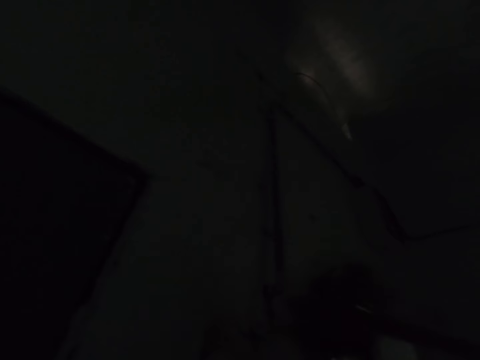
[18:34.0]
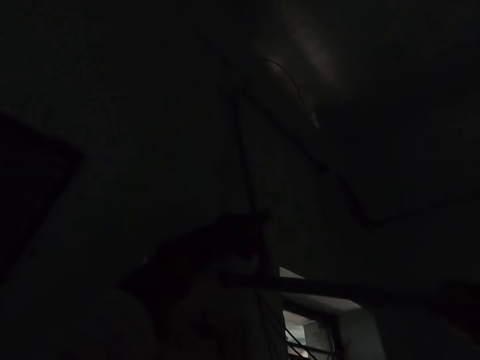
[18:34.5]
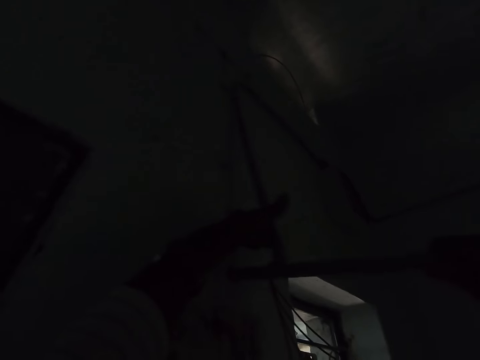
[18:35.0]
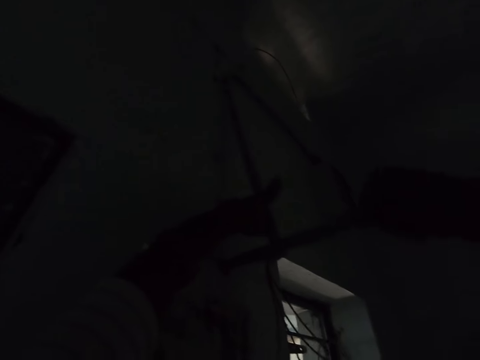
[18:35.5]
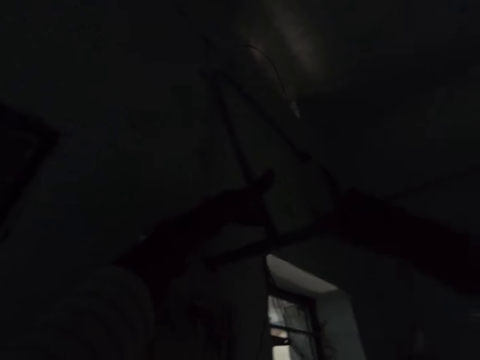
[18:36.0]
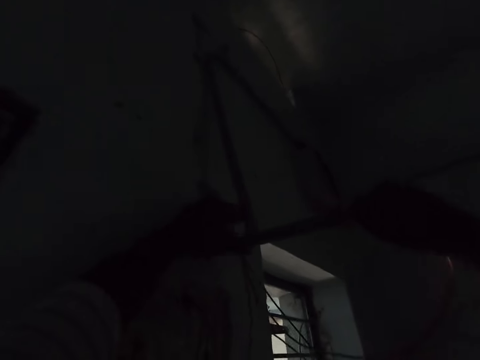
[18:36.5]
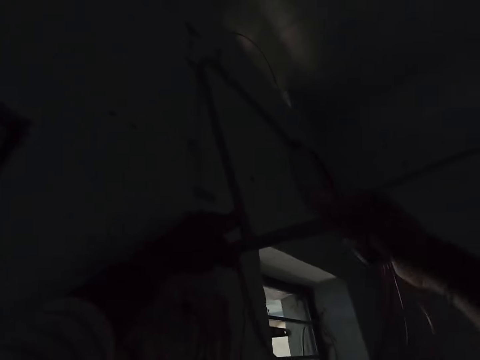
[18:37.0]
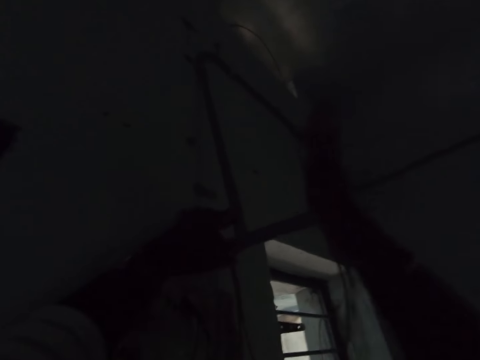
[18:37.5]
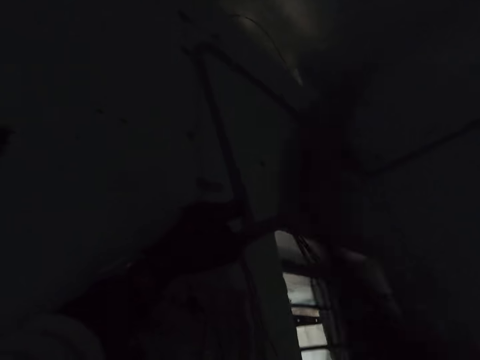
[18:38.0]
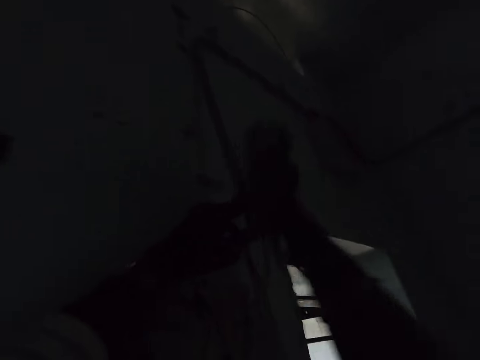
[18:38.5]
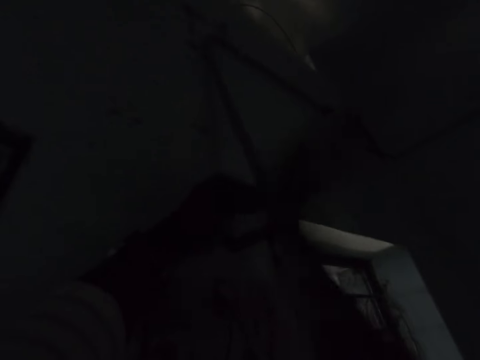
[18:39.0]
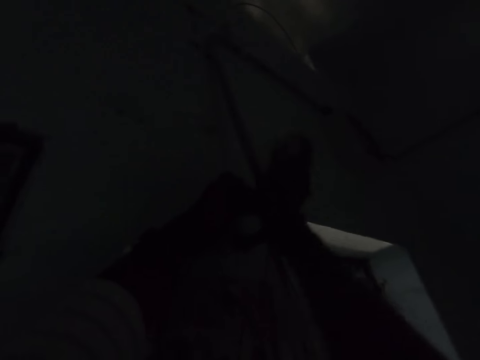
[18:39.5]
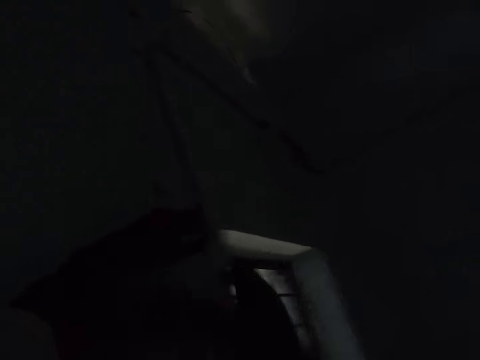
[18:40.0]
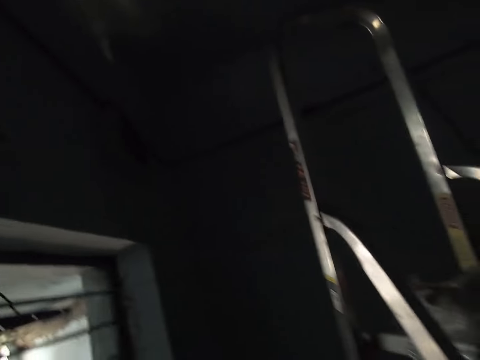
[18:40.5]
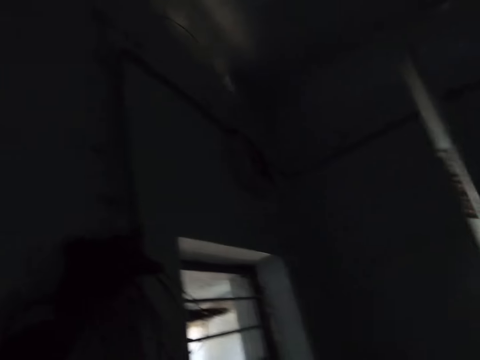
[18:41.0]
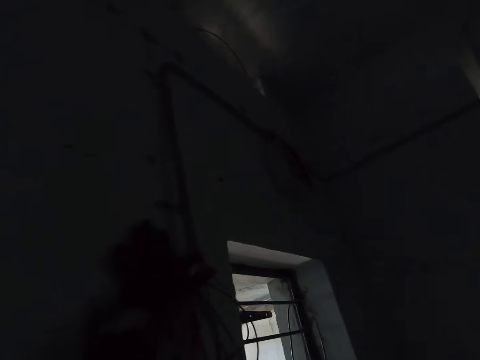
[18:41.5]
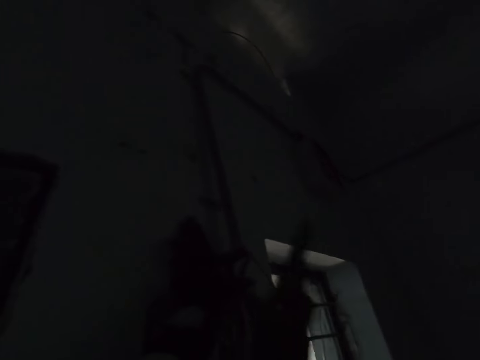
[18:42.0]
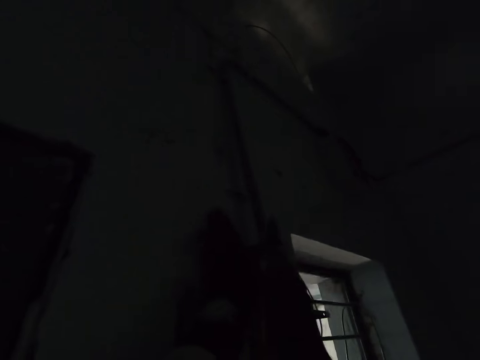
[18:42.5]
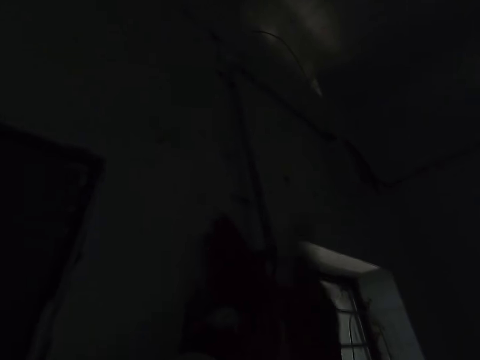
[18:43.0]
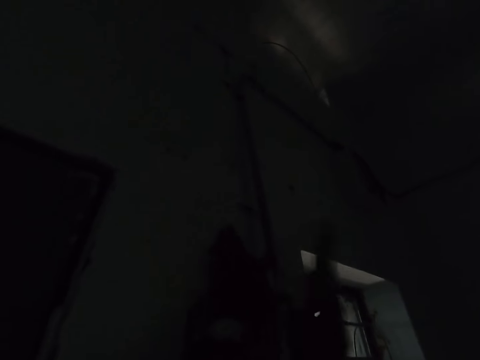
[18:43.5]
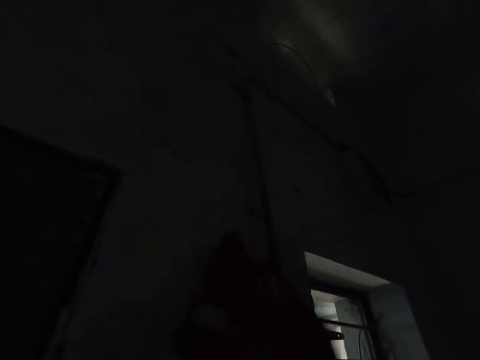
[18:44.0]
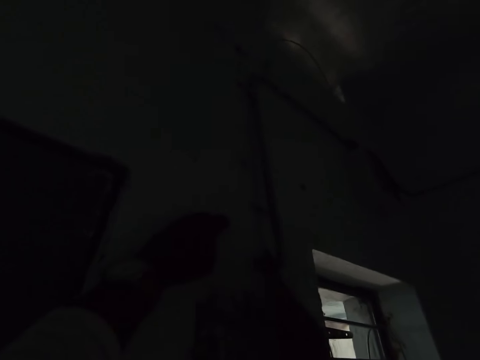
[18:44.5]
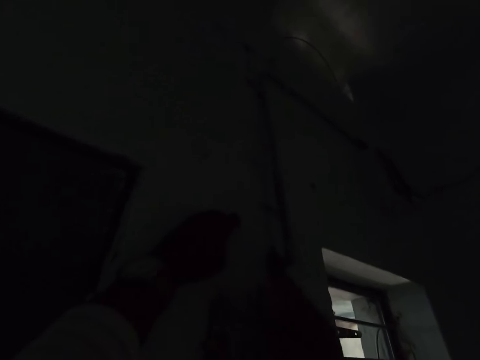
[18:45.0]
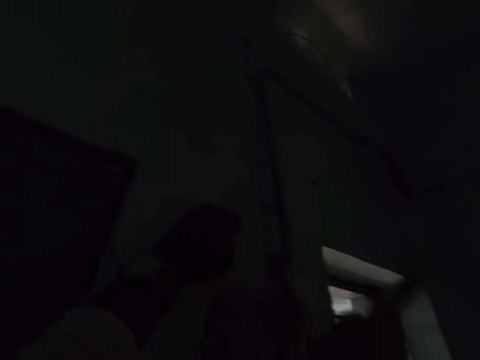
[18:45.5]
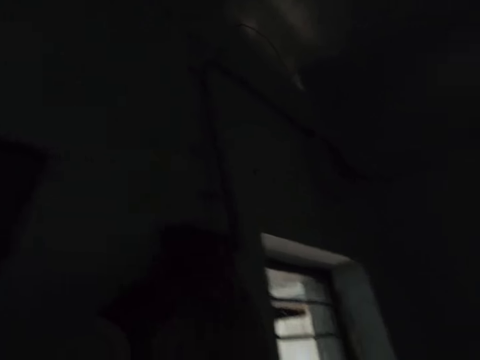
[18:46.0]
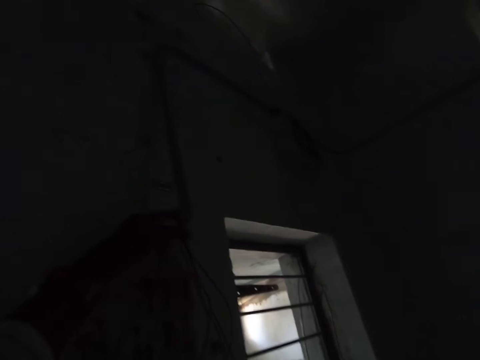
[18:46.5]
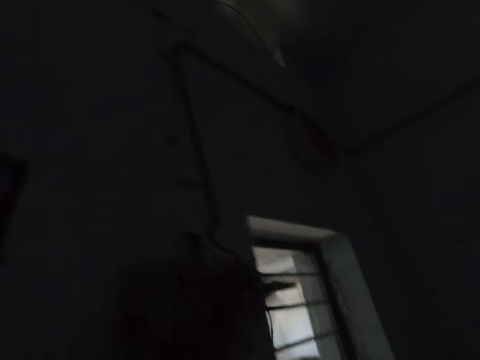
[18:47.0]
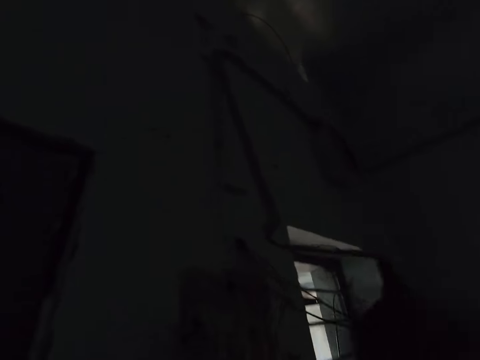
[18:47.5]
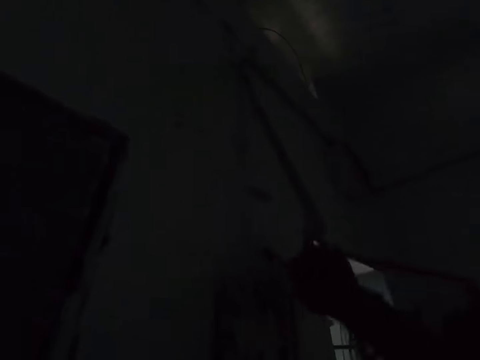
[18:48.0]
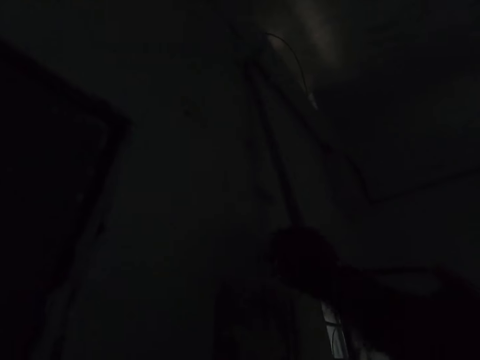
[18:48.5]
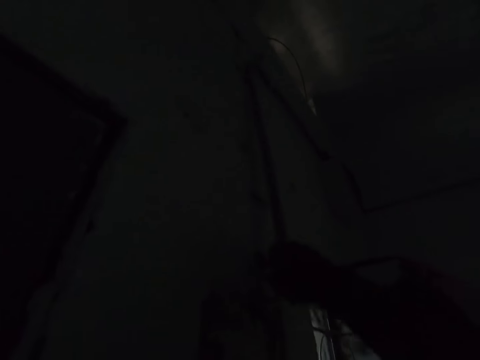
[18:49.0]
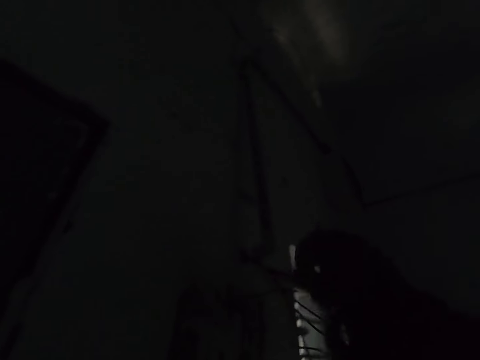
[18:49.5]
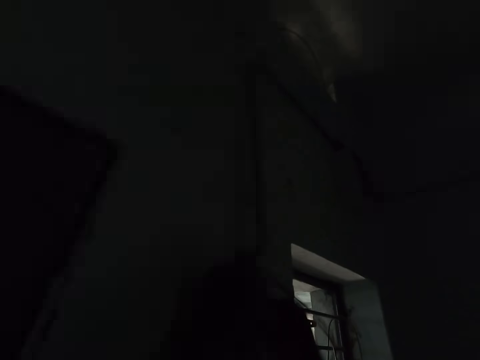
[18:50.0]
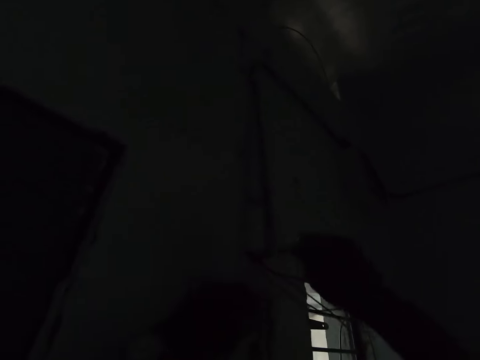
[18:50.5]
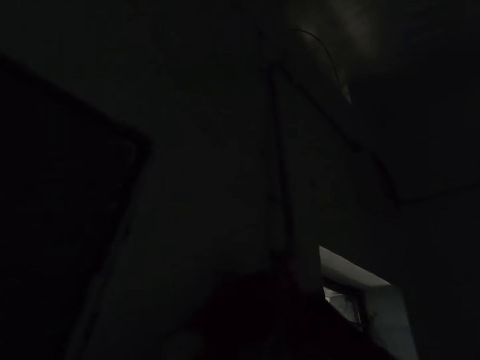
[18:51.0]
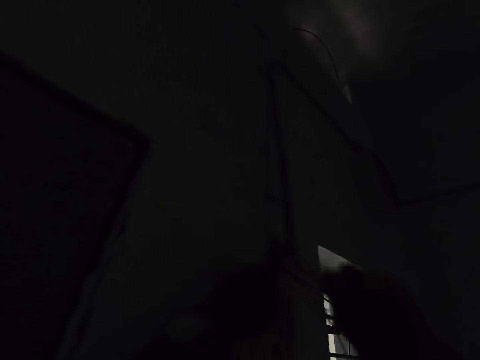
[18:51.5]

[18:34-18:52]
The camera wearer fixes the wire with a pipe on the wall. They hit the pipe with the hand on the wall. They hold the wire with the left hand. They hit the pipe or nail with the pliers on the wall. They put the pliers down. They pull wires on the wall. They fix the wires on the wall with the hand.

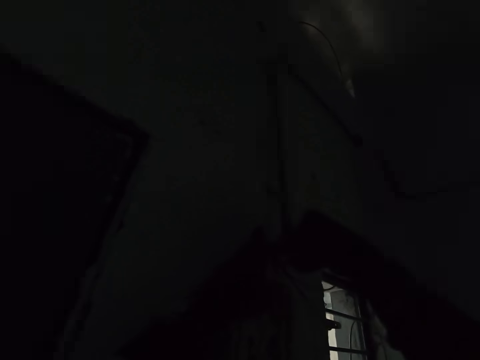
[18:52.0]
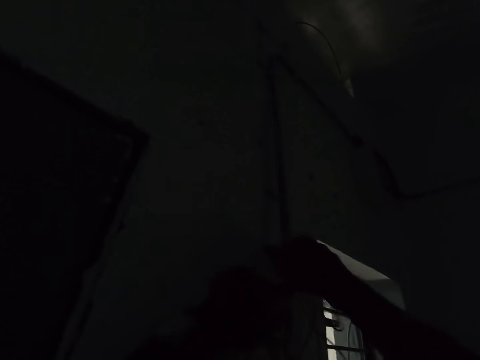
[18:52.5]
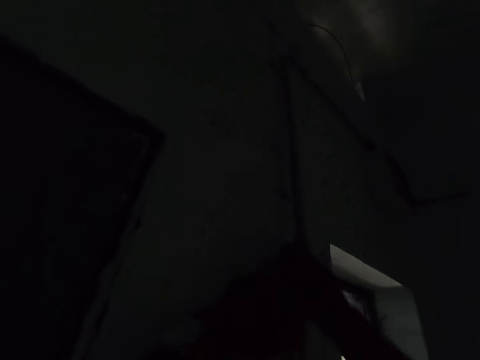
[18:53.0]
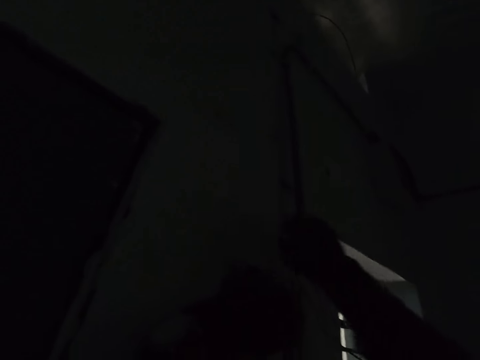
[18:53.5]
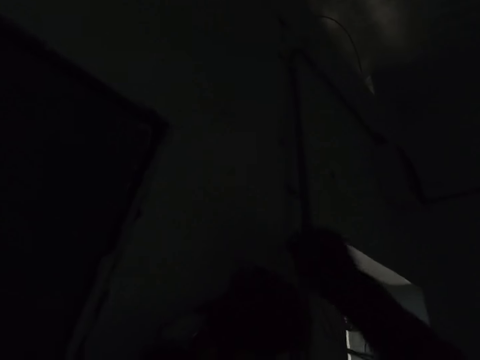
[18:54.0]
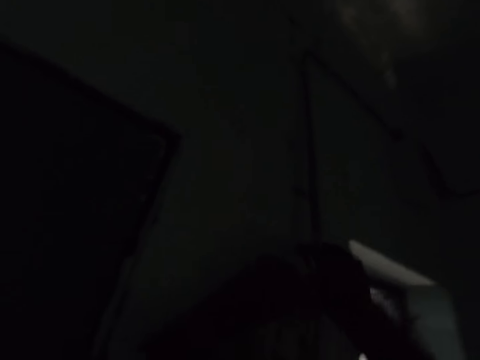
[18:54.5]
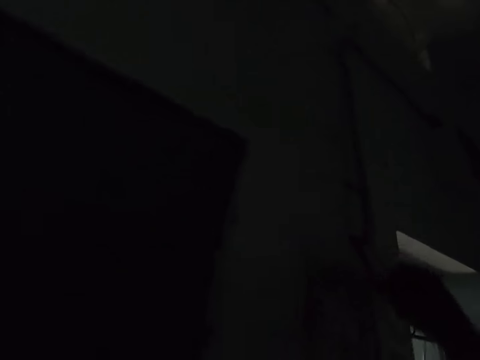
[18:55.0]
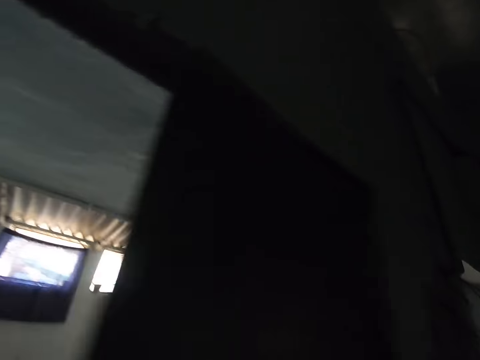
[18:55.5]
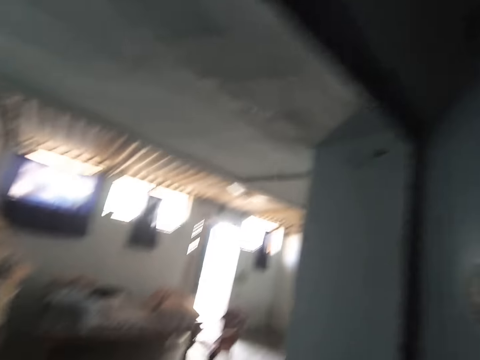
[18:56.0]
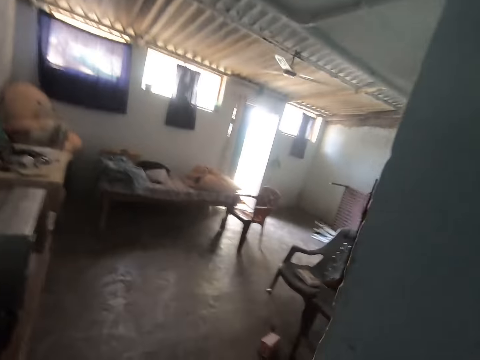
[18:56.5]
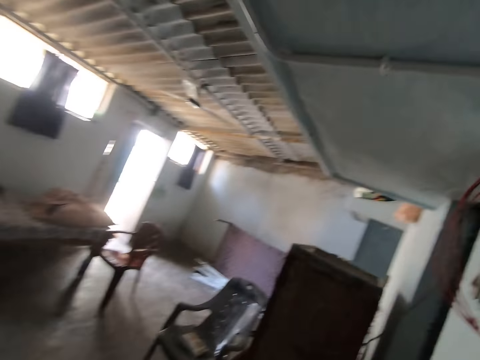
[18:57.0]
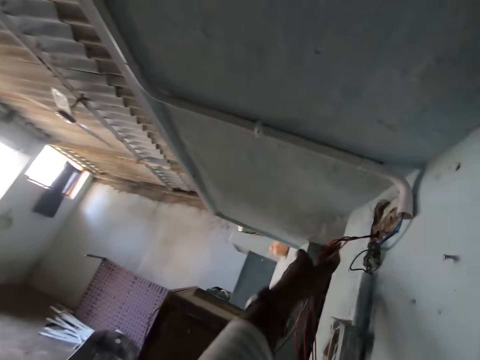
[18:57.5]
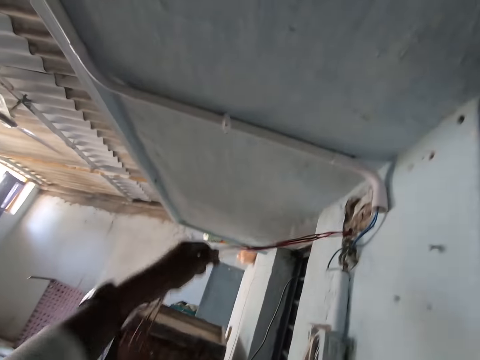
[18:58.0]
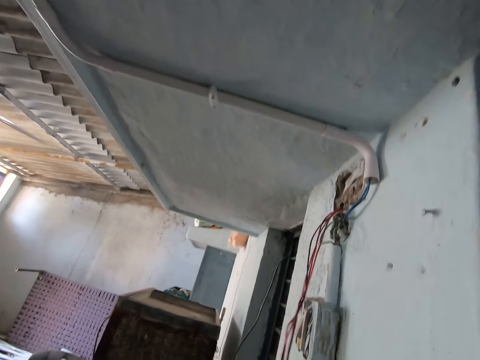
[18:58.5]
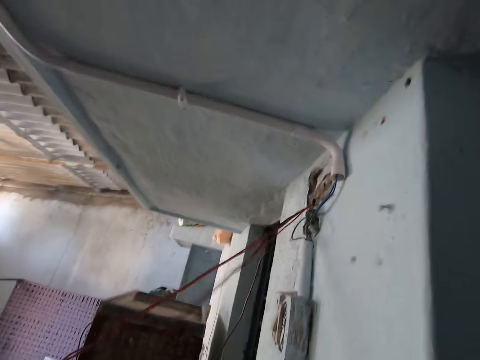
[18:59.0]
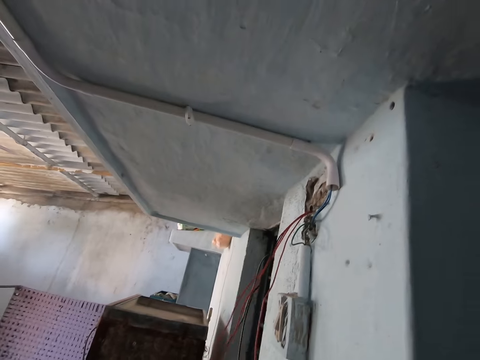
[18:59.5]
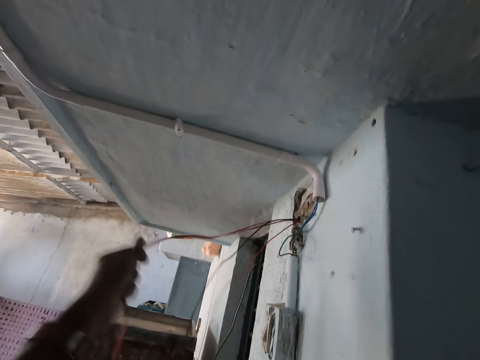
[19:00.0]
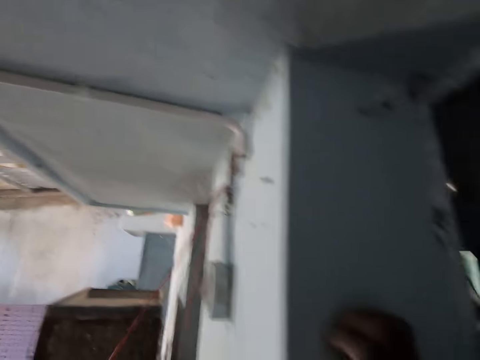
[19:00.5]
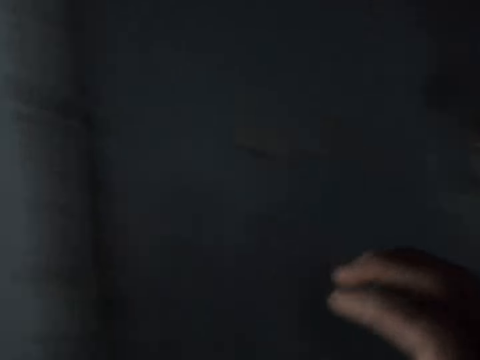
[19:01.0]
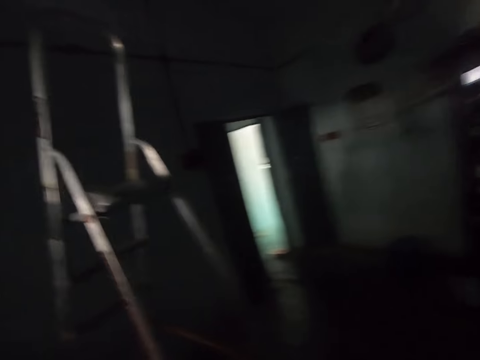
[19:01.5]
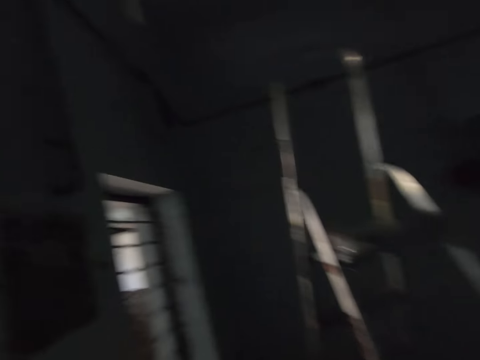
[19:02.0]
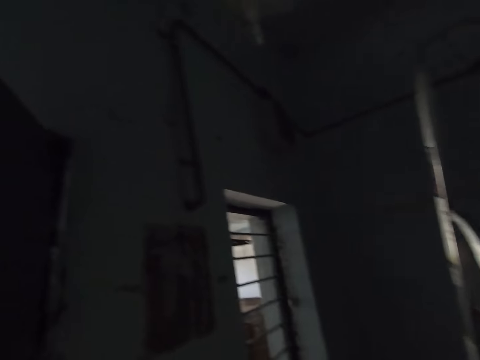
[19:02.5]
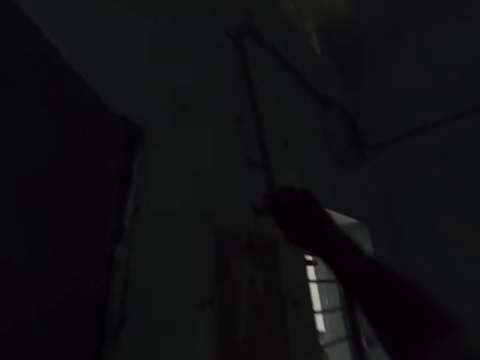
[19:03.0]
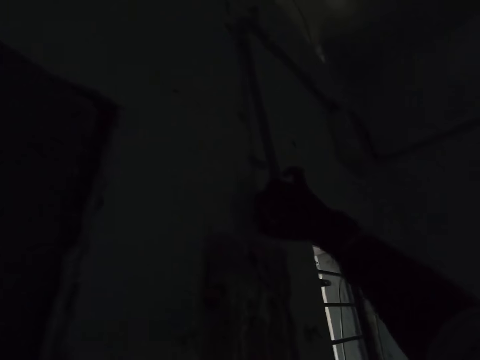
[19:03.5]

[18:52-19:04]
The camera wearer moves around the room. They stretch the wires. They pull the wires on the wall. They move the hand. They move around the room. They fix the wires on the wall with the hand.
